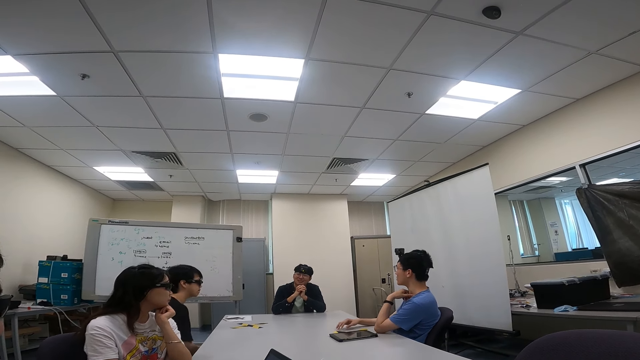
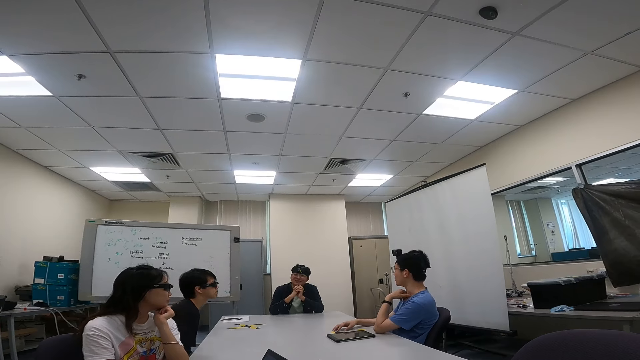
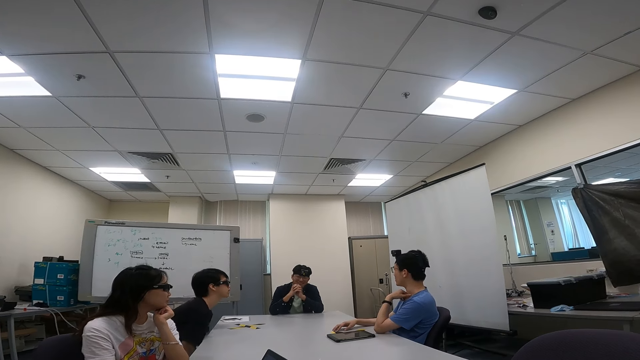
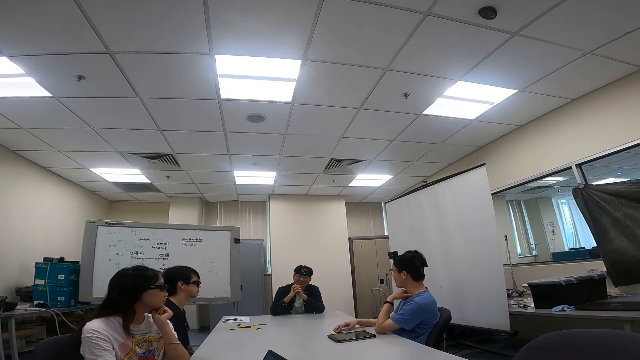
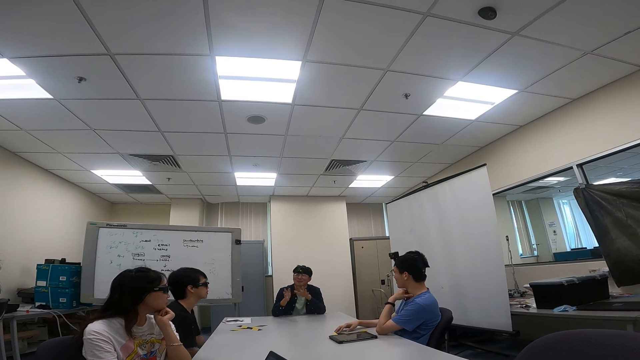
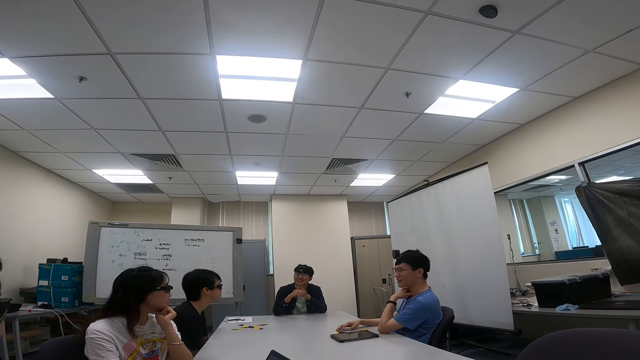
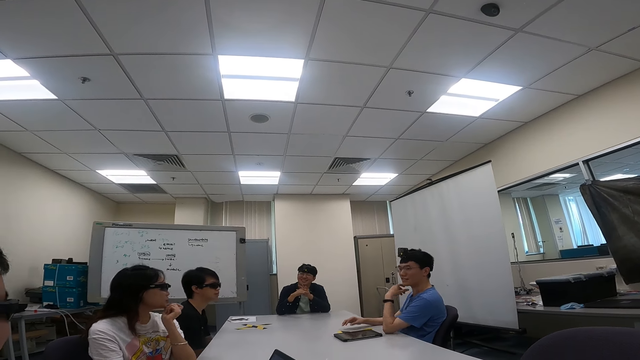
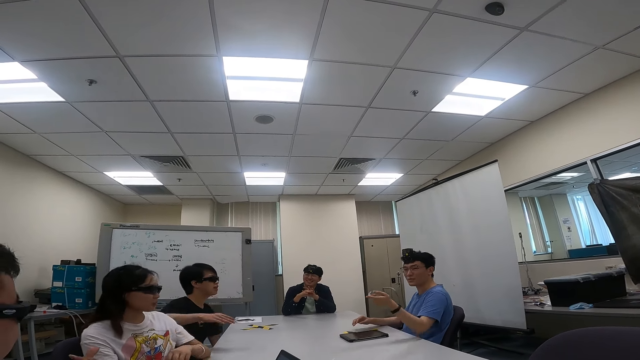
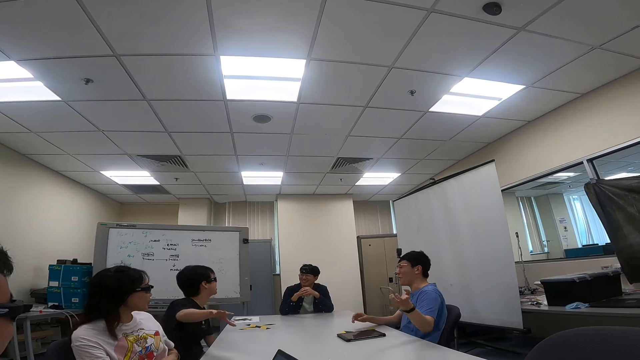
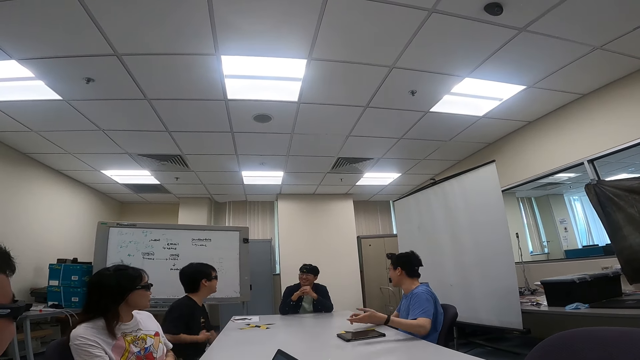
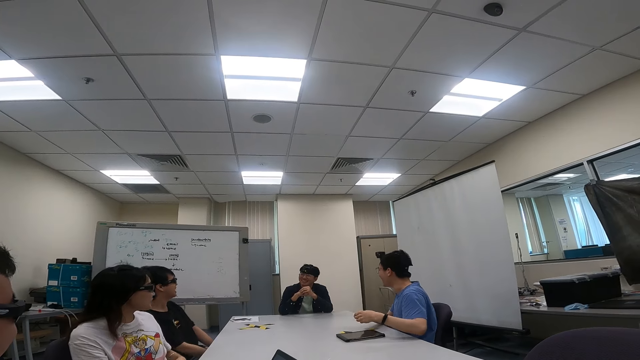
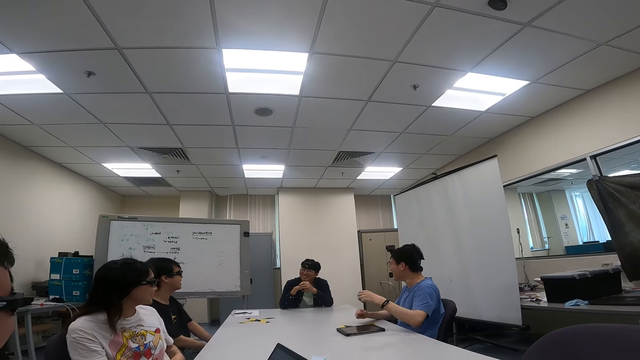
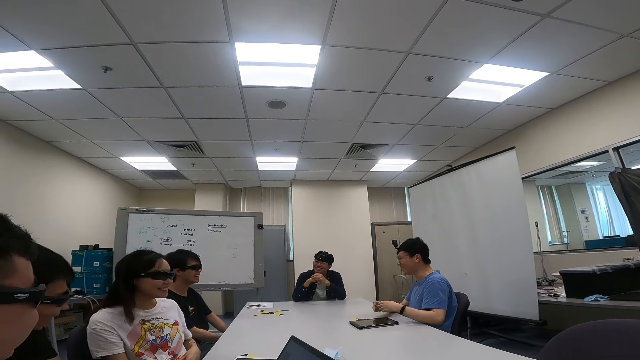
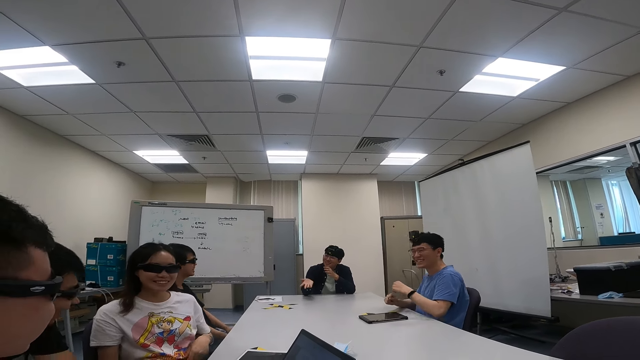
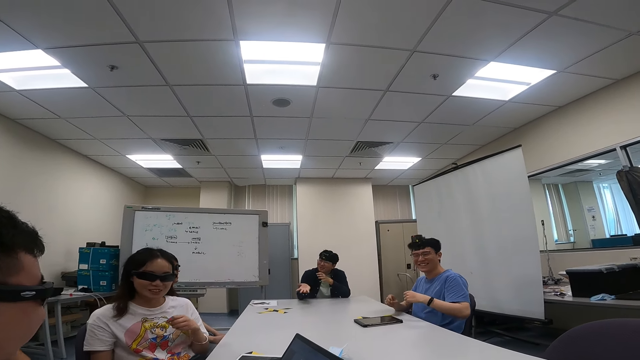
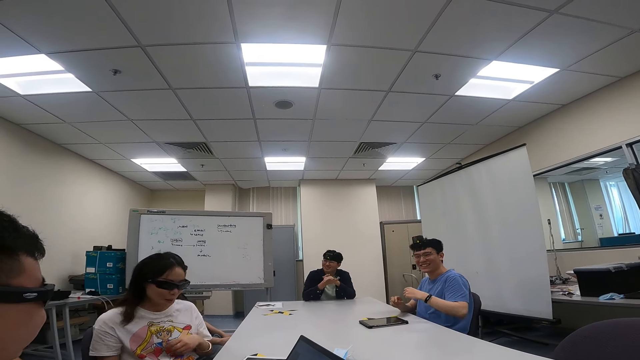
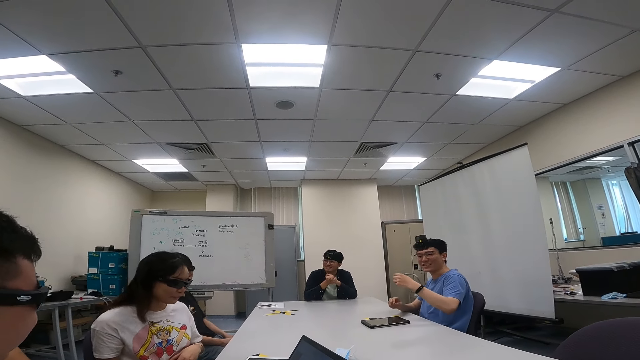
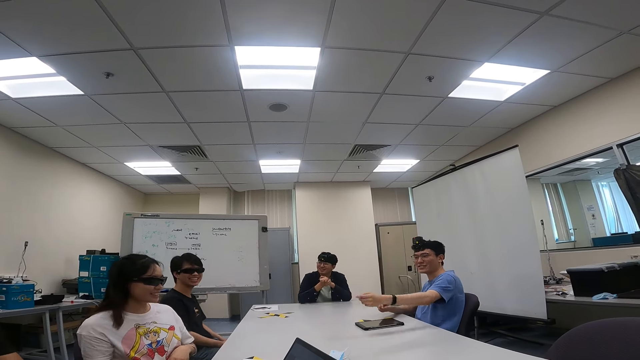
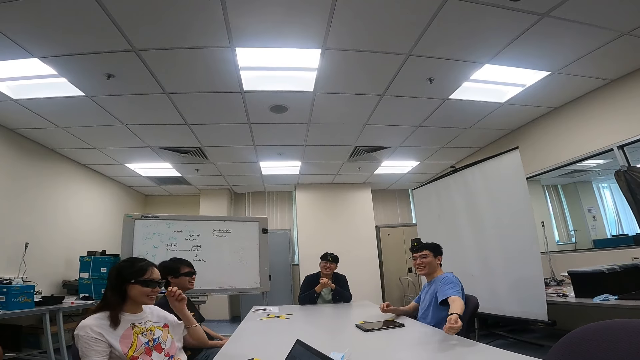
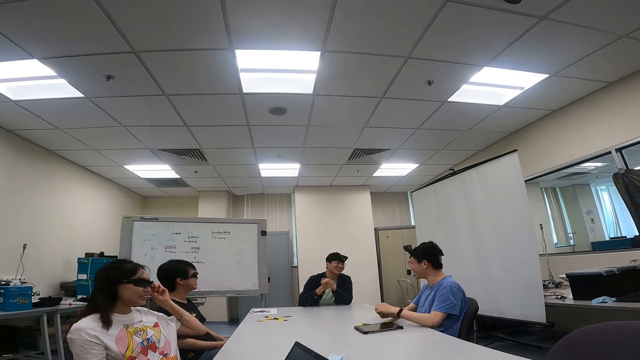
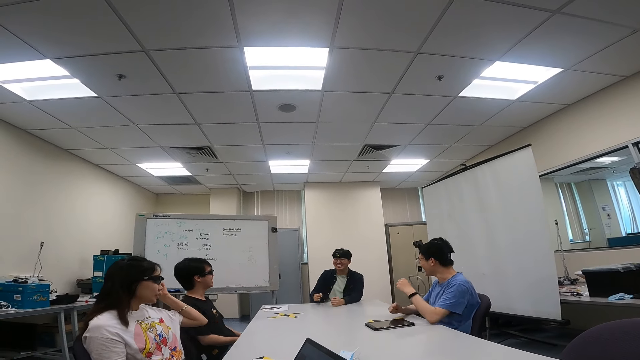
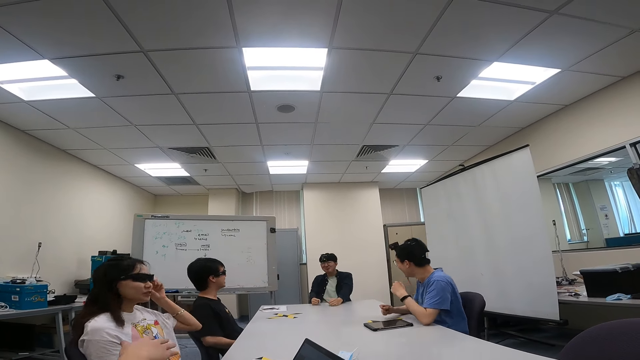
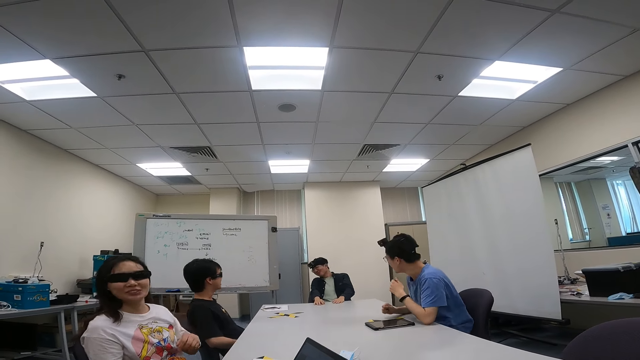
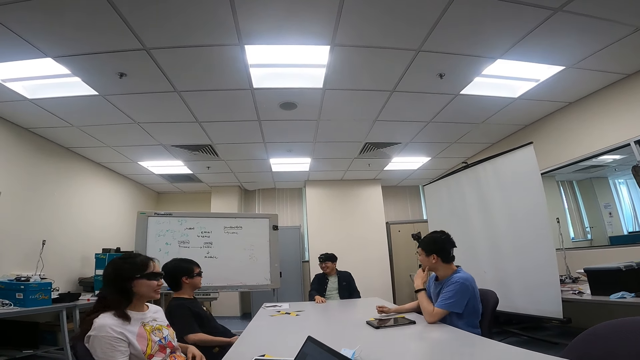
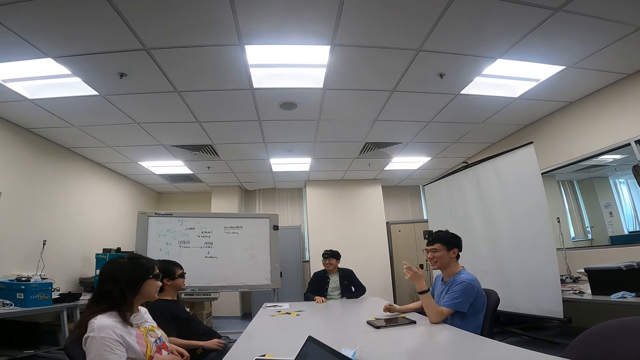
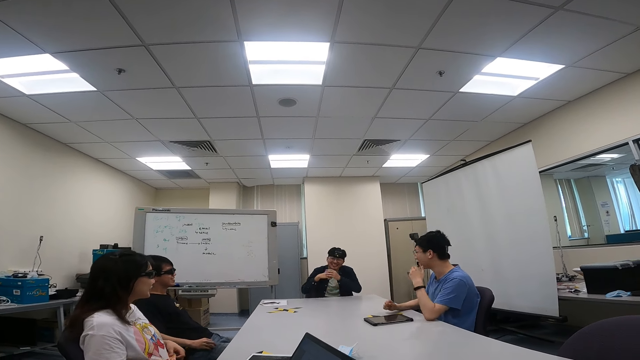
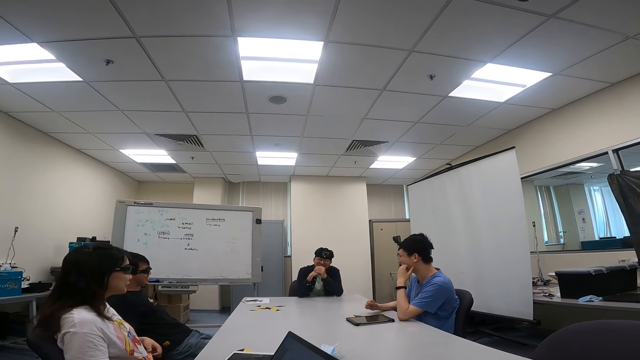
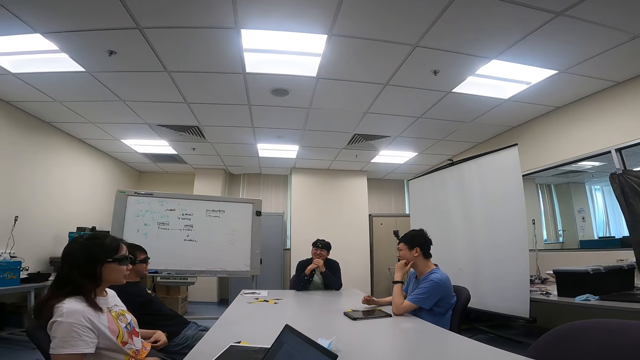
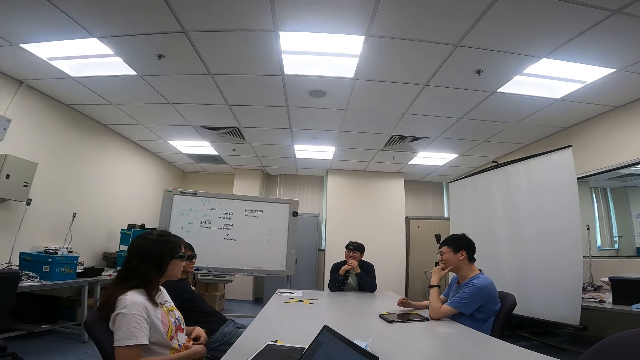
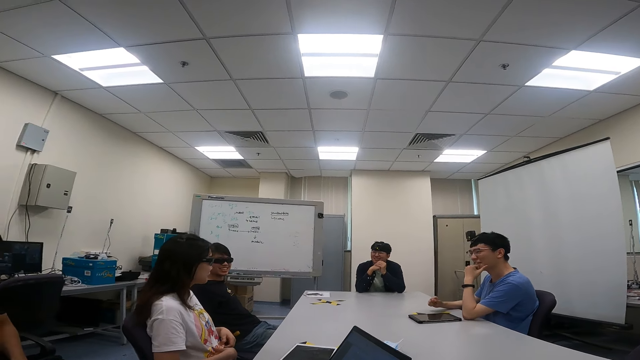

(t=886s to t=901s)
The camera wearer looks around. A man looks at the camera wearer. A person nods her head. A lady shakes her head. Another man adjusts position. The first man adjusts position. Another person talks to a third person.

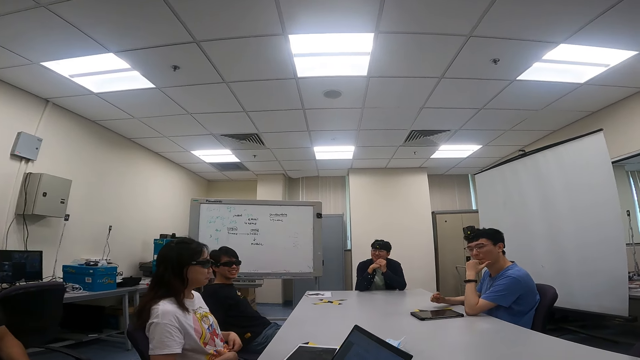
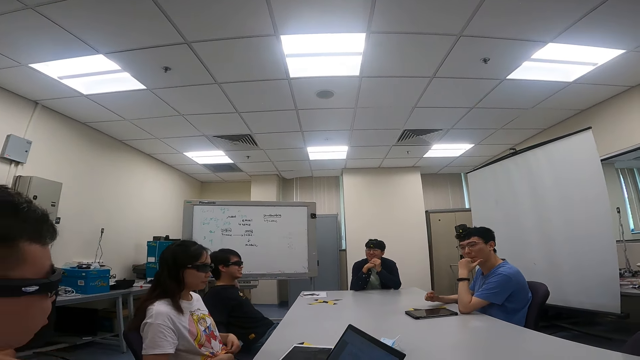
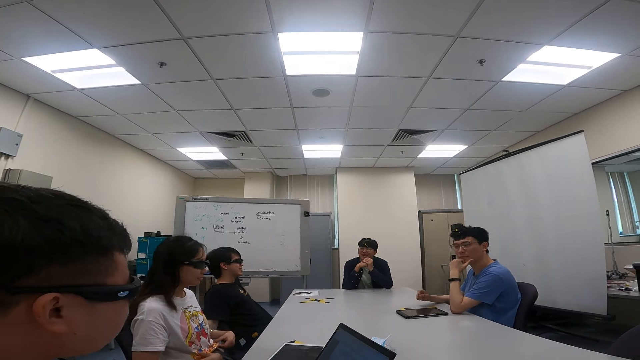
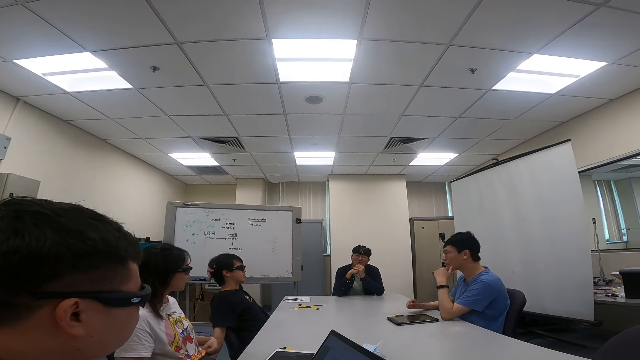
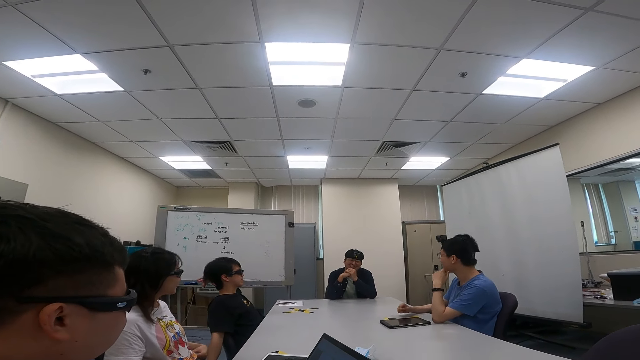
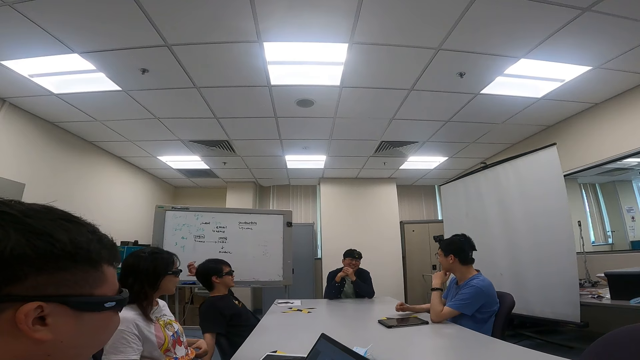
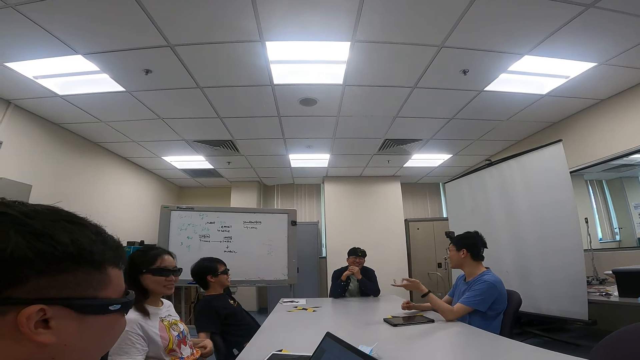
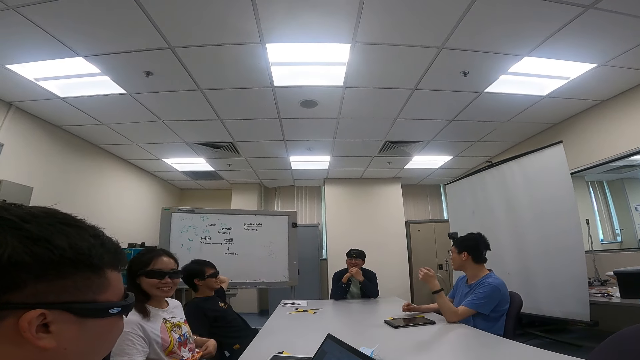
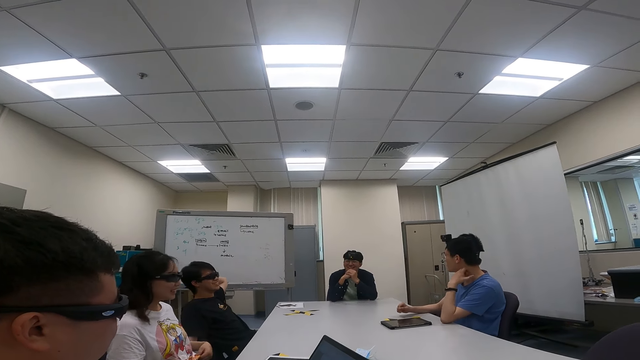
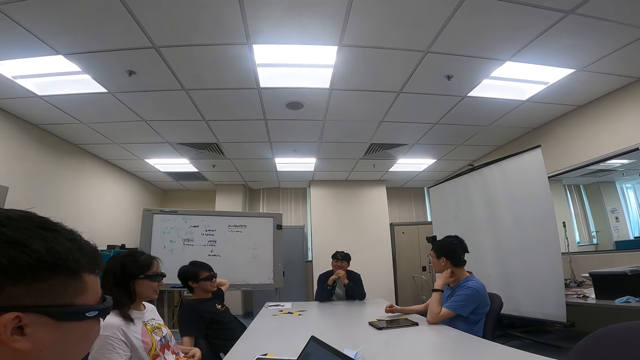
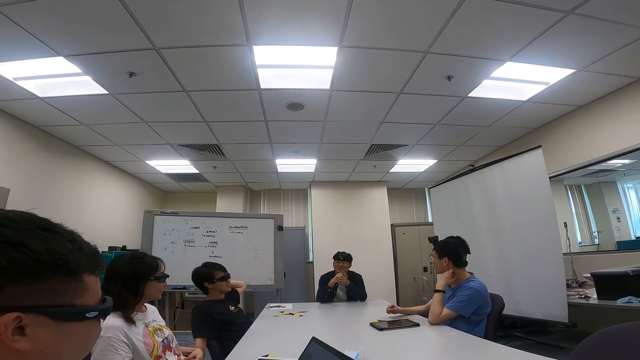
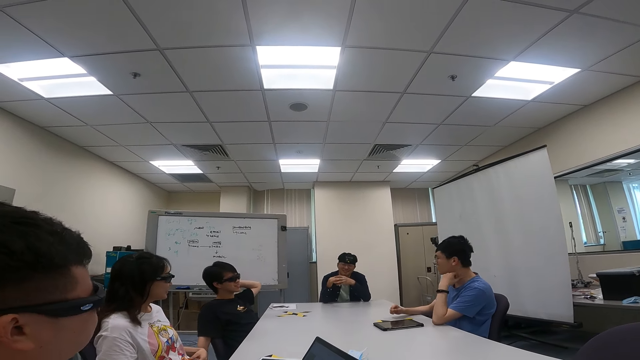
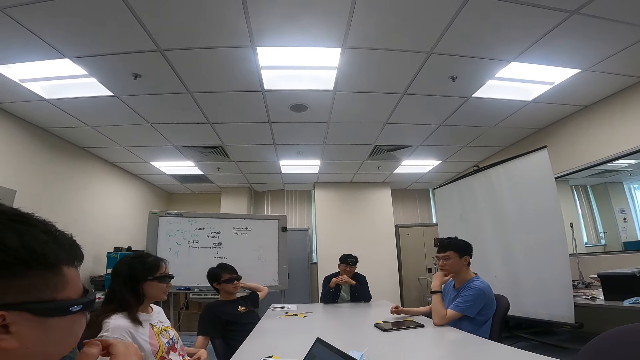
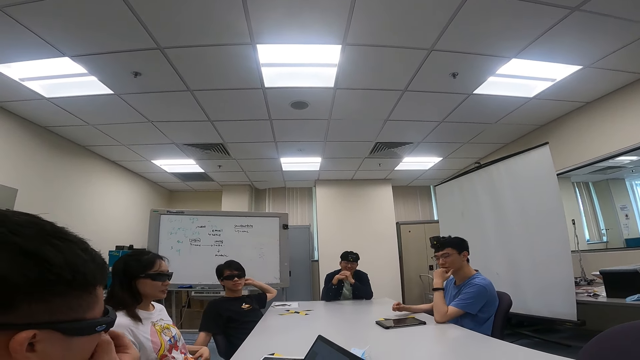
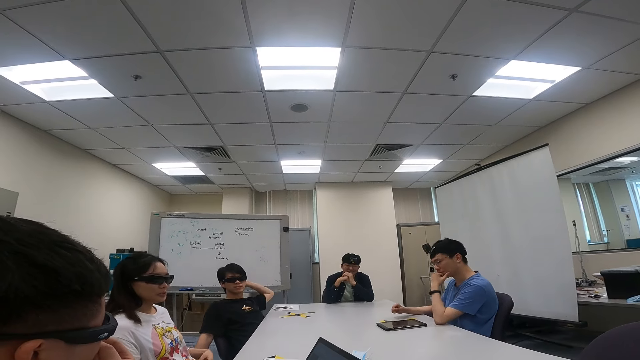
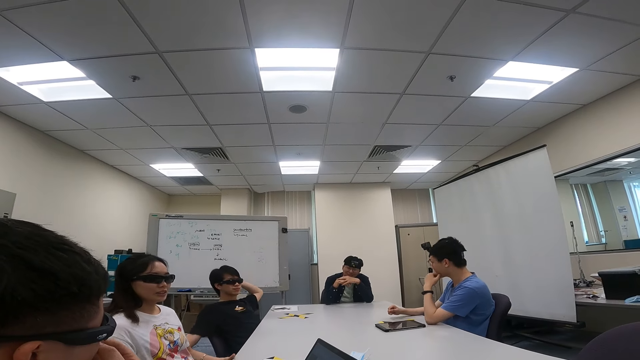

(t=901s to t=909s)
A person talks to the camera wearer. A man wafts his hand in the air.
